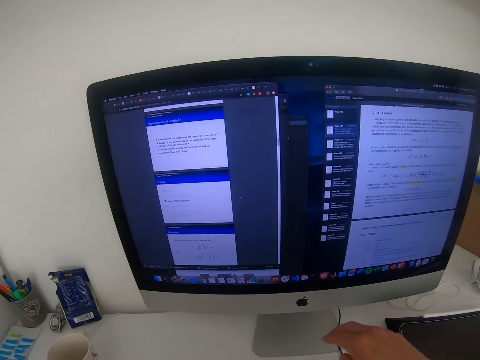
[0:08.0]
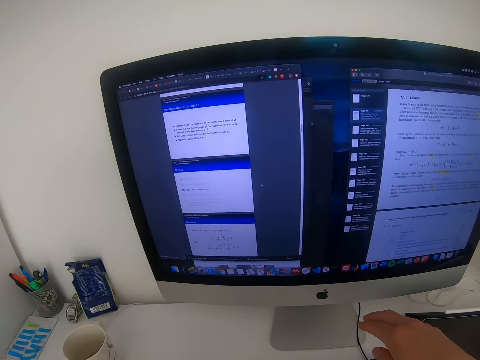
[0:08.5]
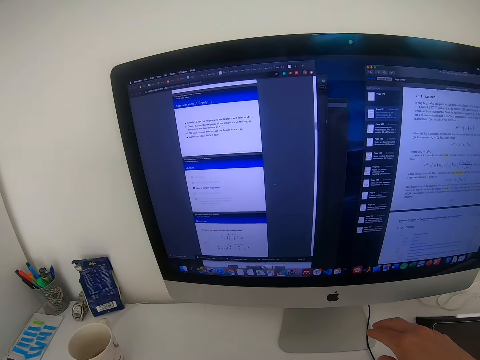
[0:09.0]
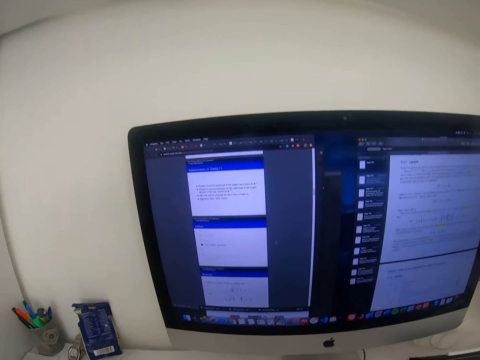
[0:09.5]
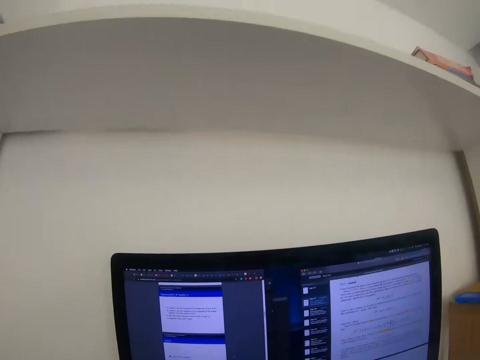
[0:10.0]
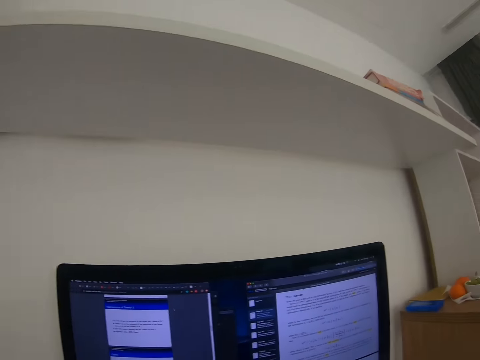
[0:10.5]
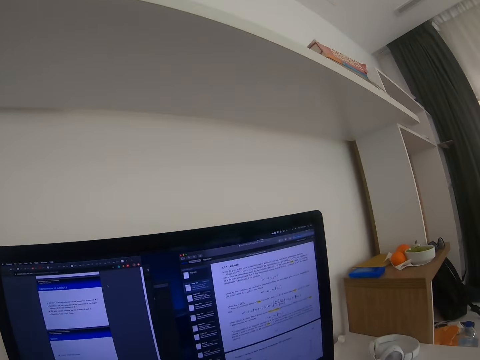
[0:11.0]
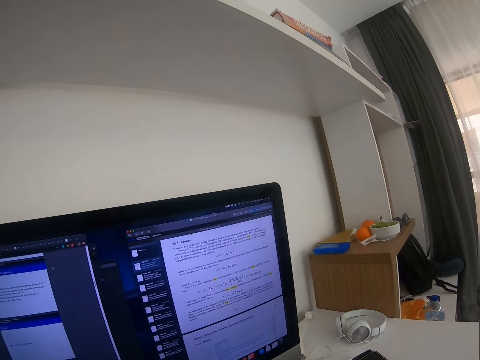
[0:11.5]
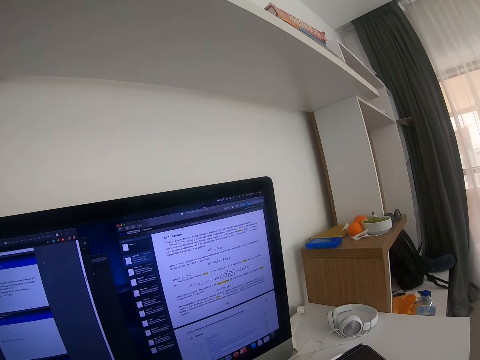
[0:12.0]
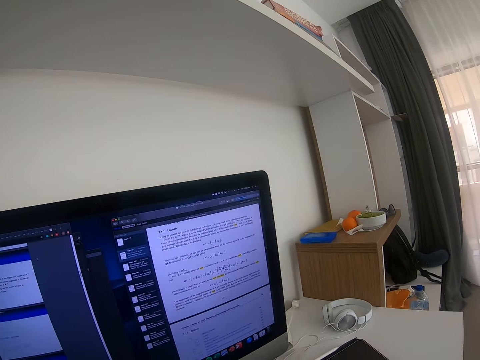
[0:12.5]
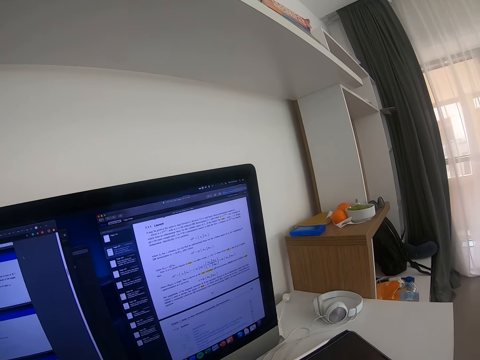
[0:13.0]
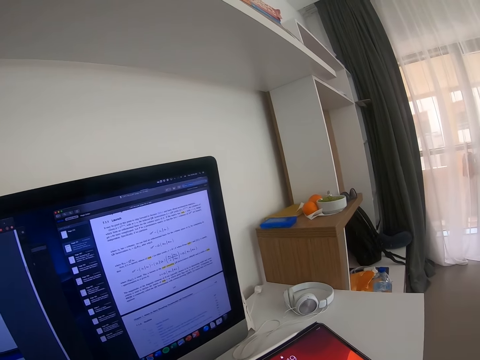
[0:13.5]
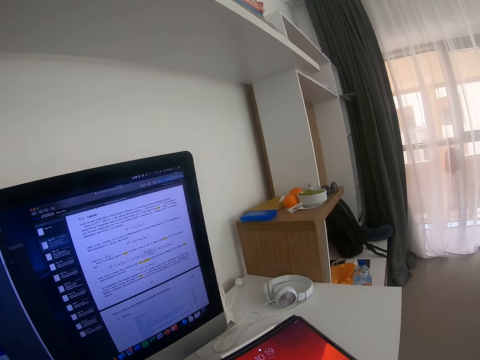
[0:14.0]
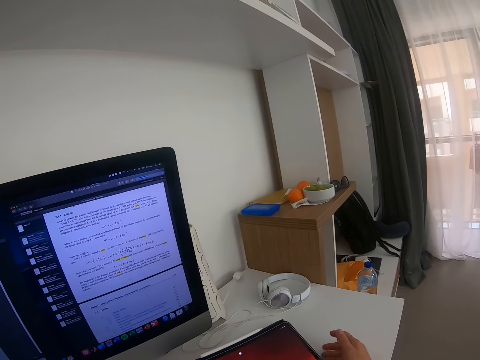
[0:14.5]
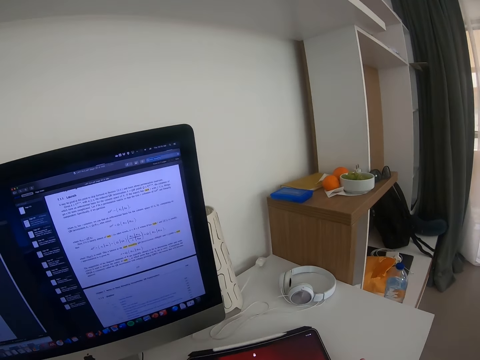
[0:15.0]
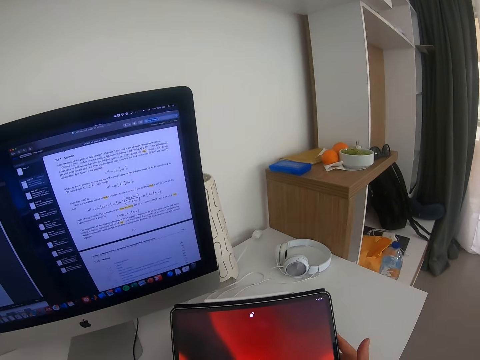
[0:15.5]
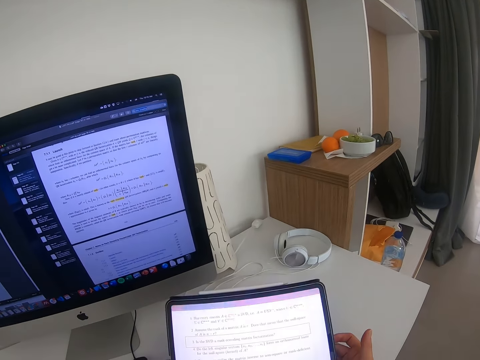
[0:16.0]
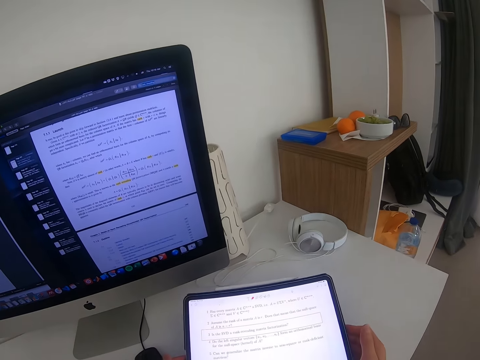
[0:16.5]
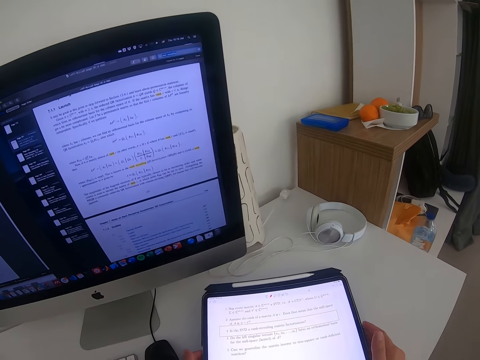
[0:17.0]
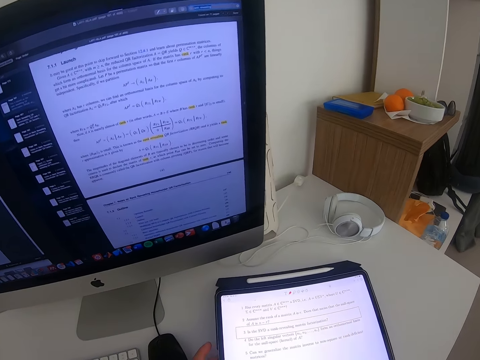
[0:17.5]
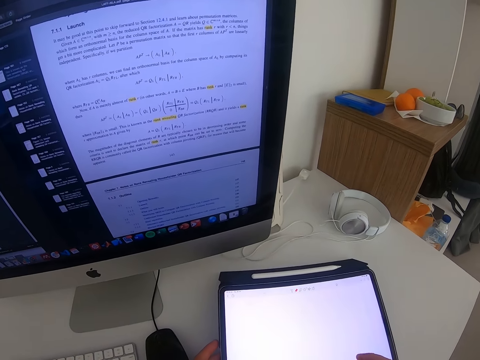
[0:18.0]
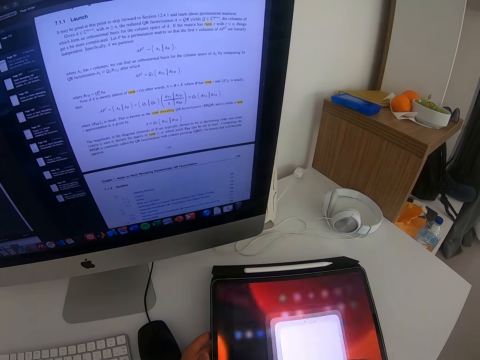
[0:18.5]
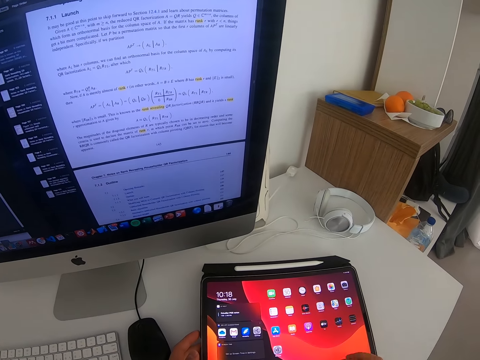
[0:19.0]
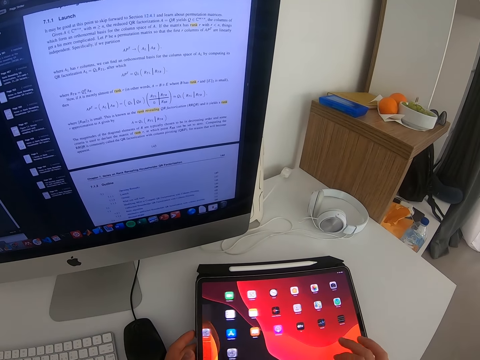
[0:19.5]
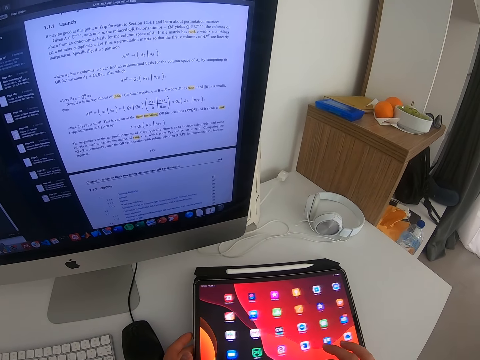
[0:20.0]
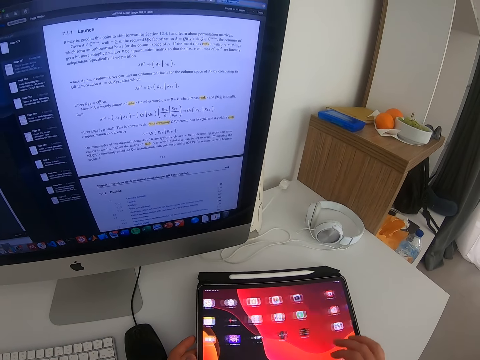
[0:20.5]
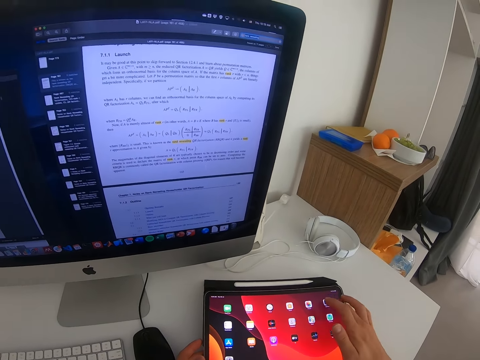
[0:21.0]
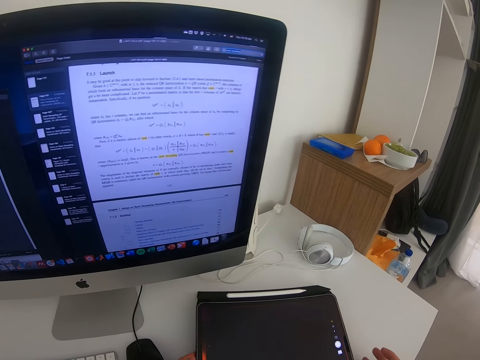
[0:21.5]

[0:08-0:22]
The camera wearer stares at the computer monitor. They look around the apartment. They pick the tablet from the table. They use the tablet.

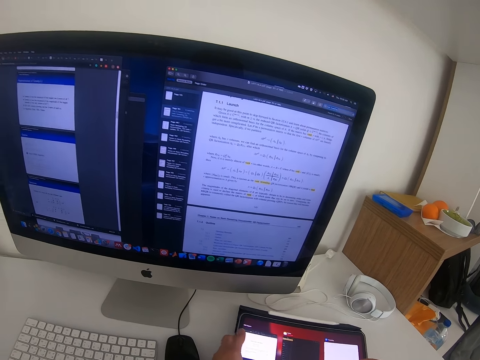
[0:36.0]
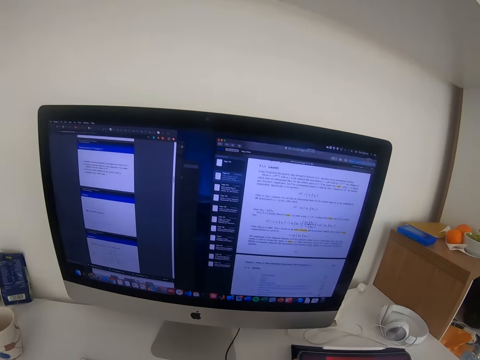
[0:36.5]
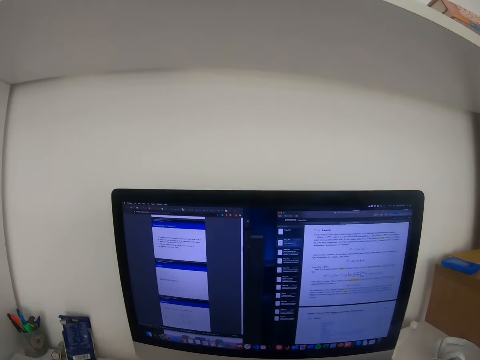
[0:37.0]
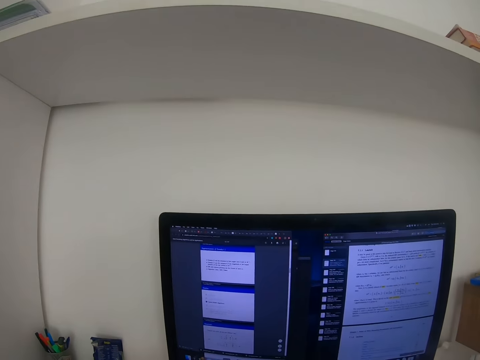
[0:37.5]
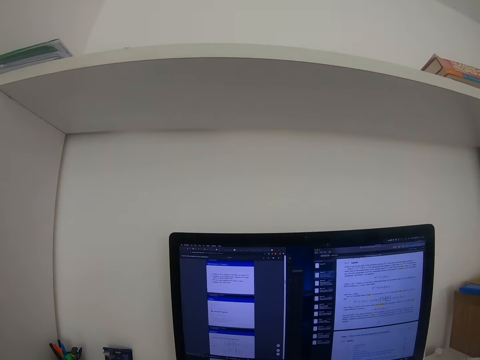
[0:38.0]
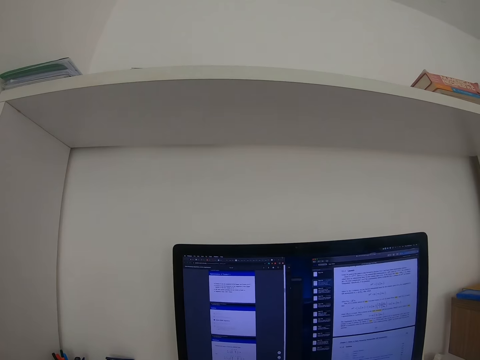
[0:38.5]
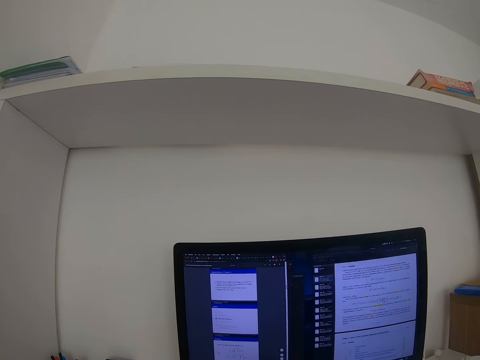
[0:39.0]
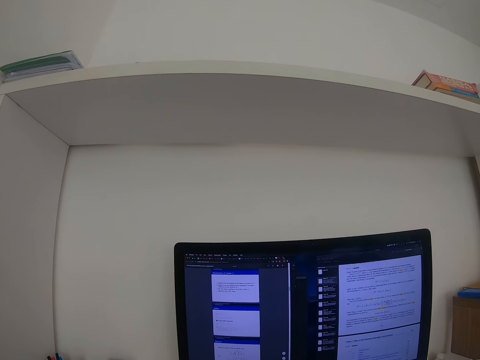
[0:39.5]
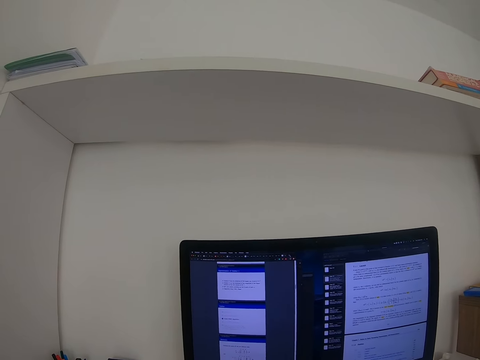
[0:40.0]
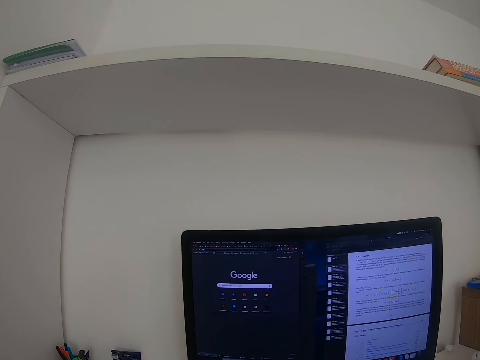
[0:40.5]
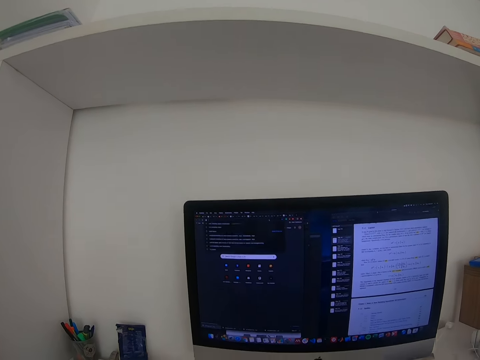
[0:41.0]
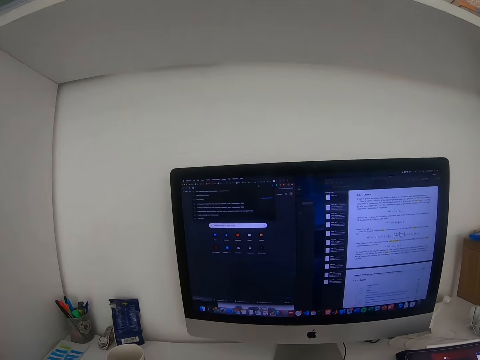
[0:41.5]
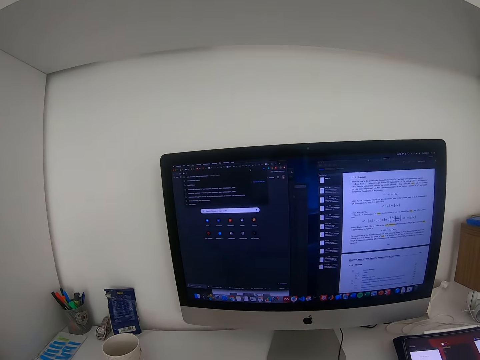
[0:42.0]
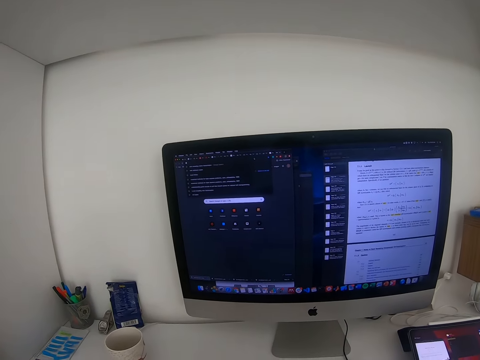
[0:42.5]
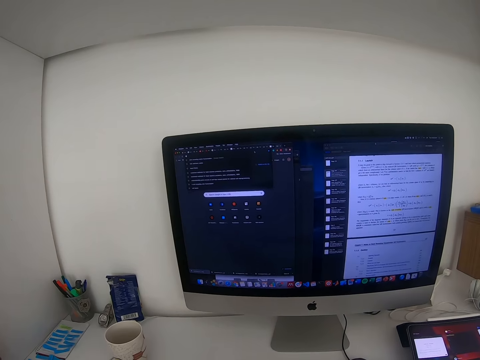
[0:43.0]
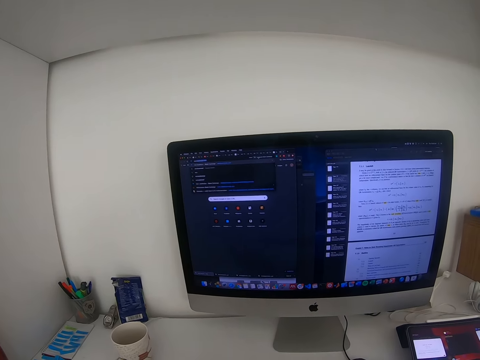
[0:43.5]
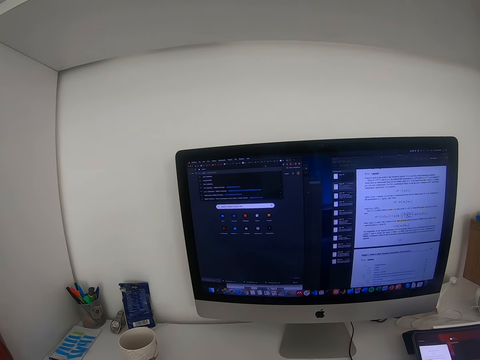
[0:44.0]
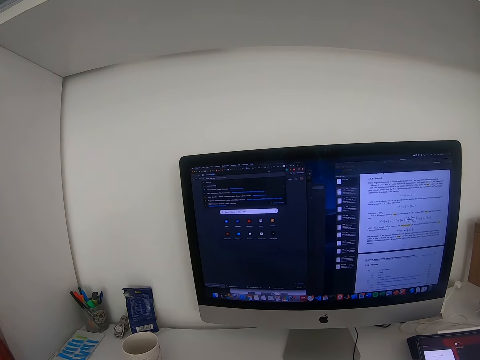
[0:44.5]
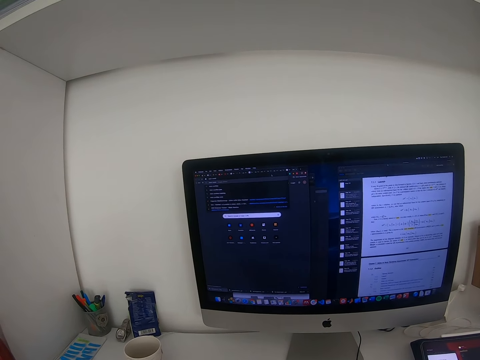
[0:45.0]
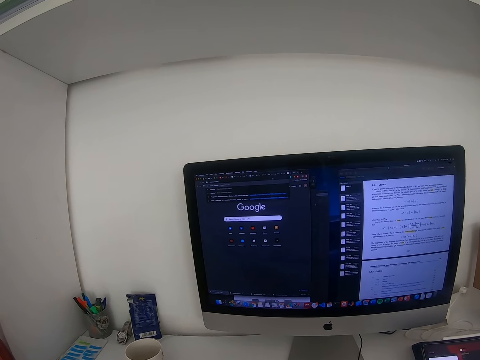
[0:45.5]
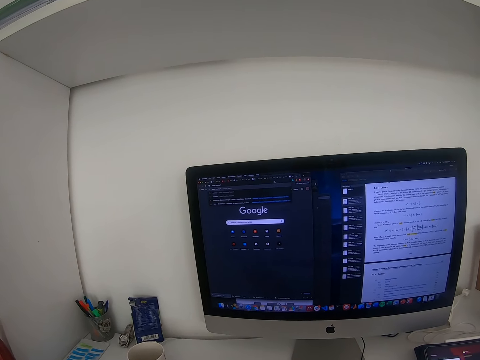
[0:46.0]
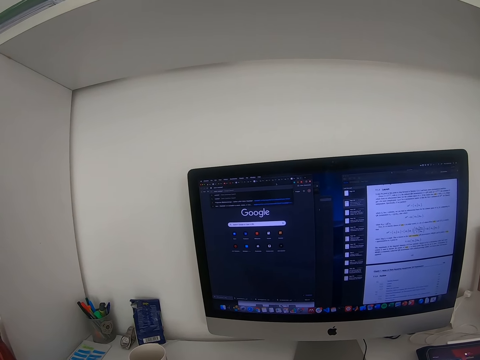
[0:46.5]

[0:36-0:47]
The camera wearer stares at the computer monitor. They browse using their laptop.
